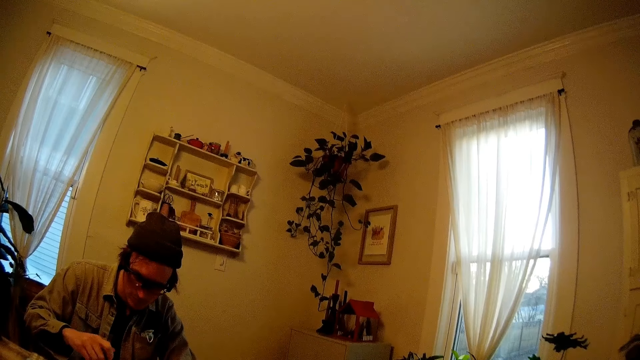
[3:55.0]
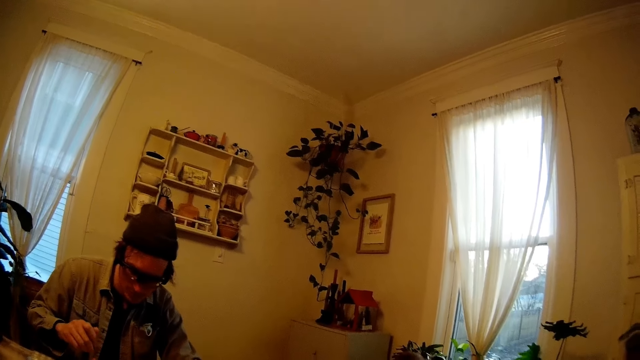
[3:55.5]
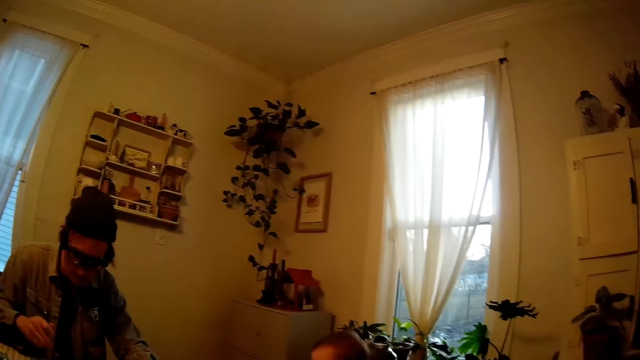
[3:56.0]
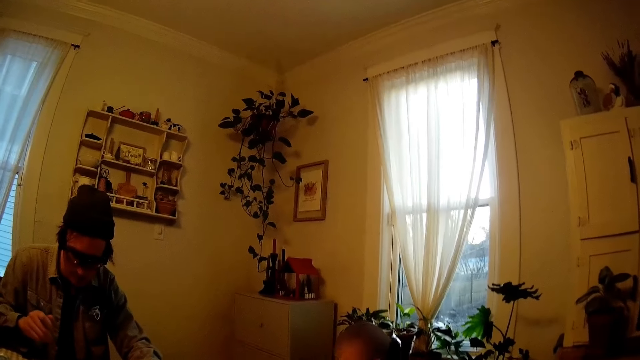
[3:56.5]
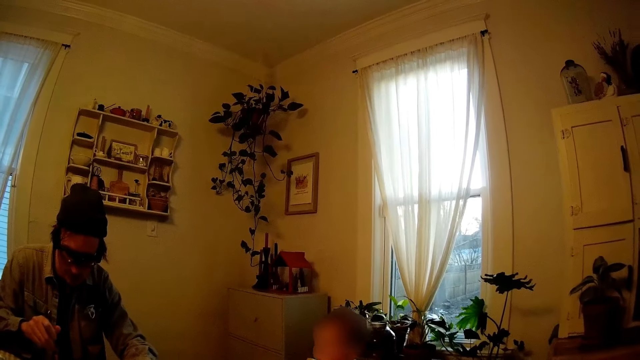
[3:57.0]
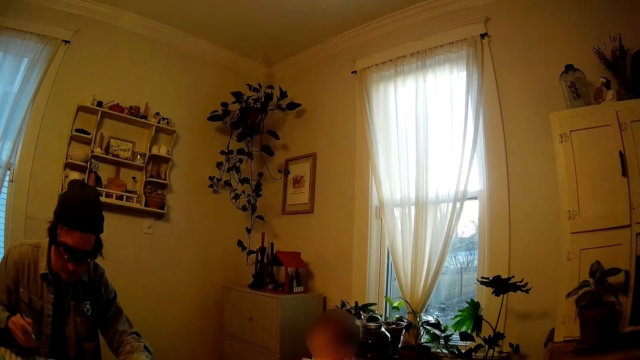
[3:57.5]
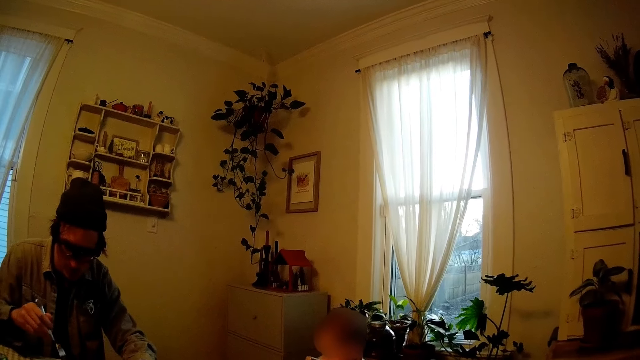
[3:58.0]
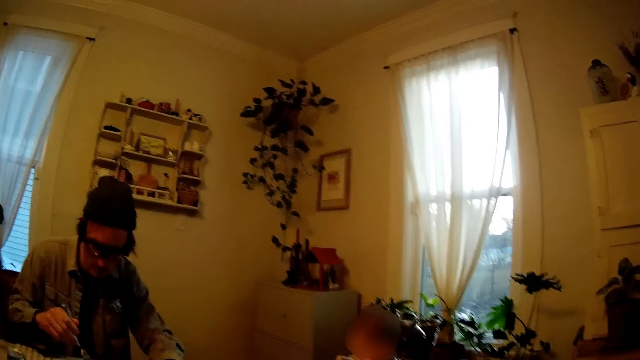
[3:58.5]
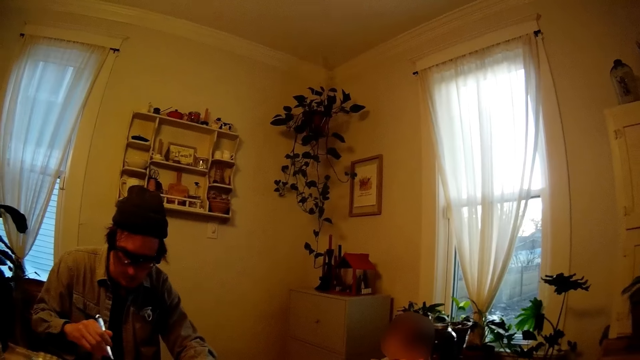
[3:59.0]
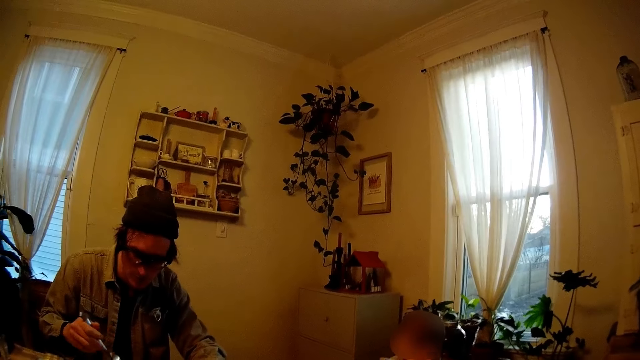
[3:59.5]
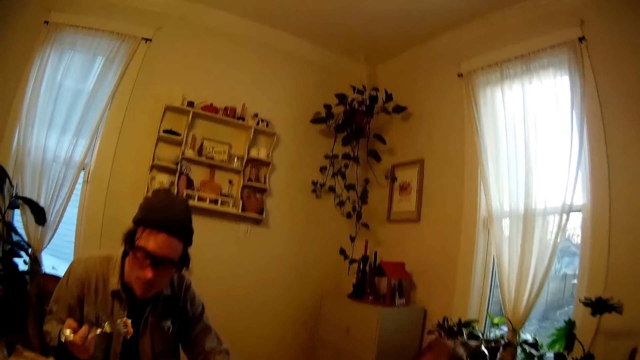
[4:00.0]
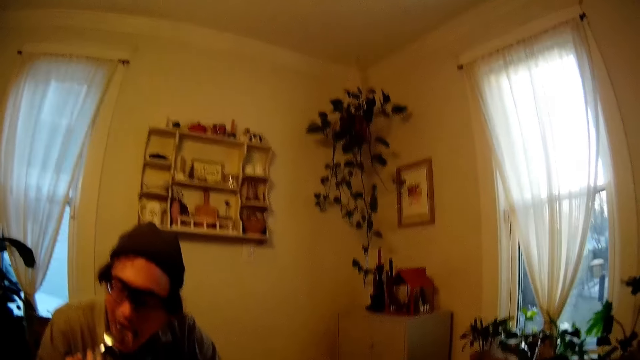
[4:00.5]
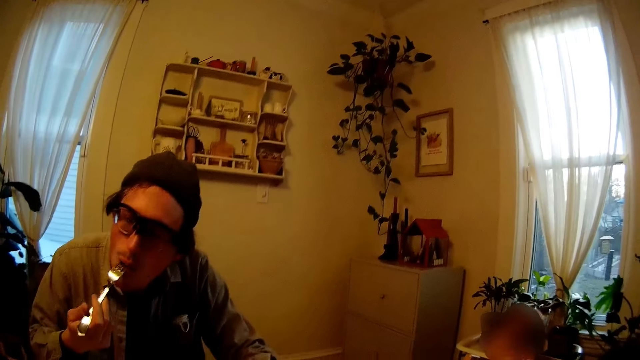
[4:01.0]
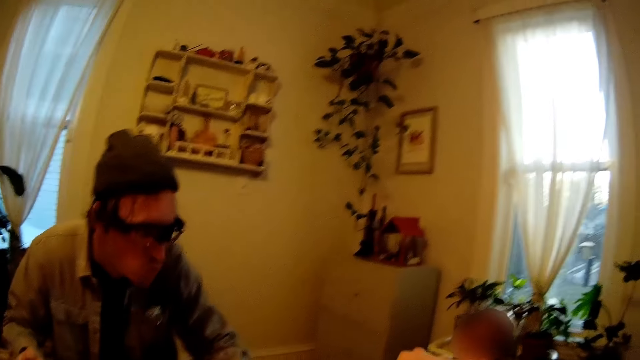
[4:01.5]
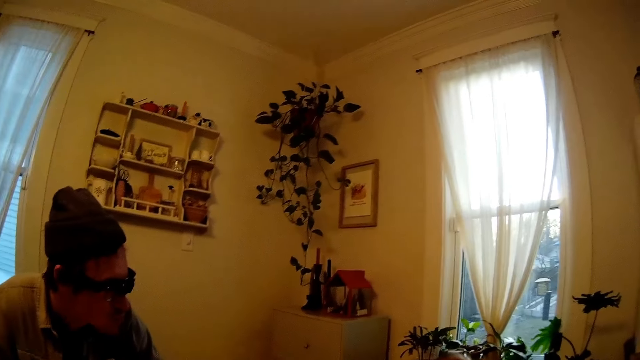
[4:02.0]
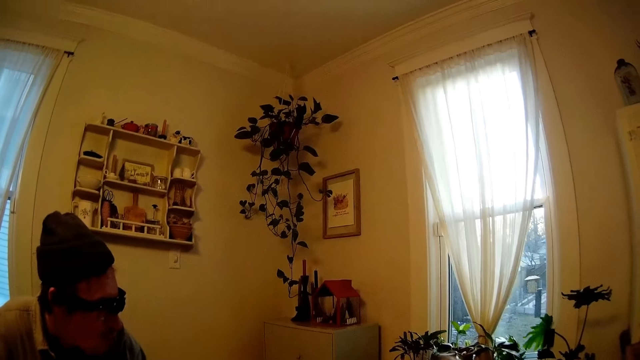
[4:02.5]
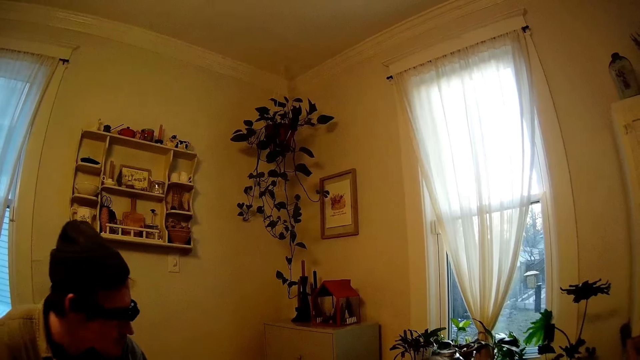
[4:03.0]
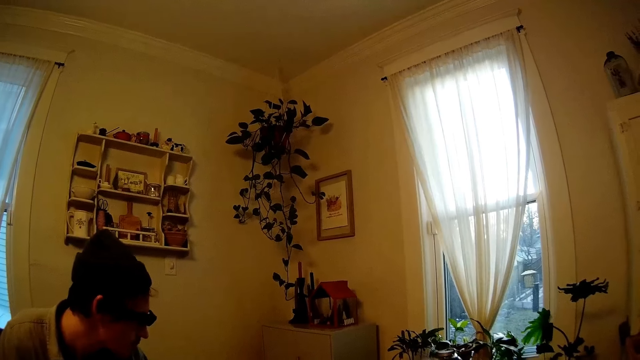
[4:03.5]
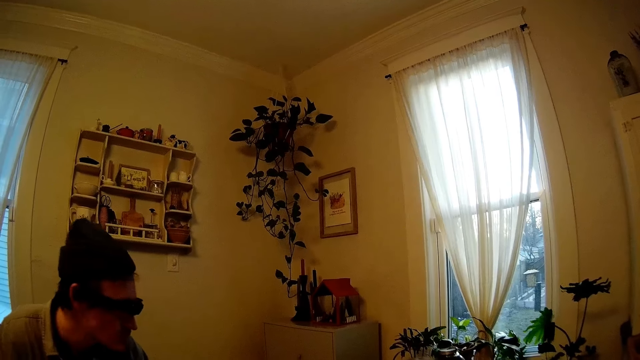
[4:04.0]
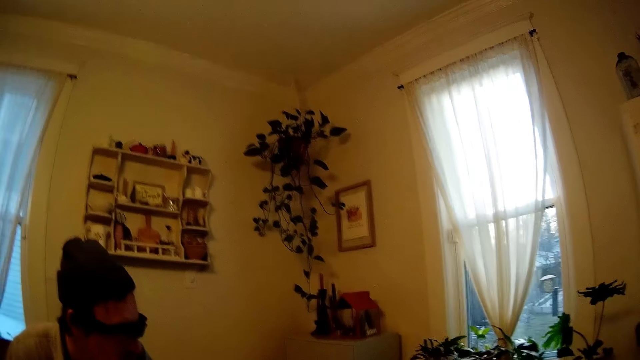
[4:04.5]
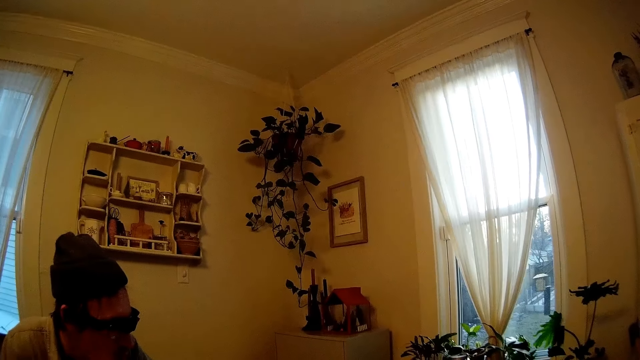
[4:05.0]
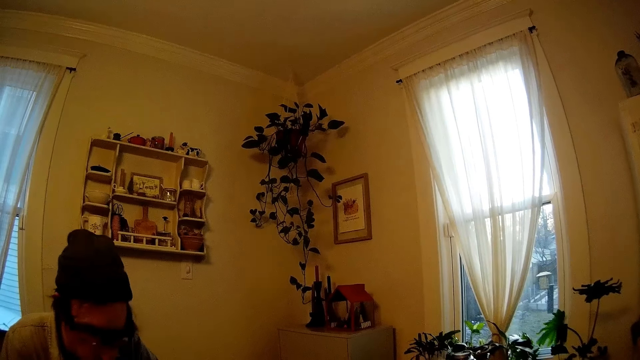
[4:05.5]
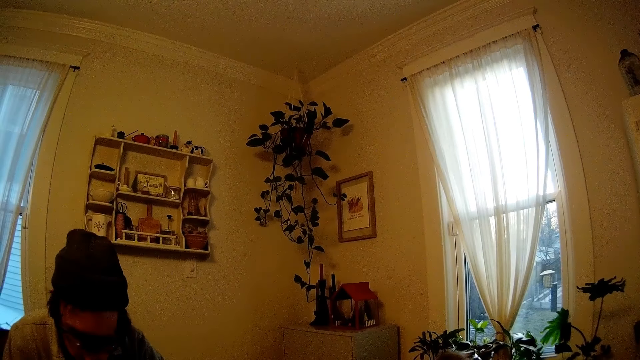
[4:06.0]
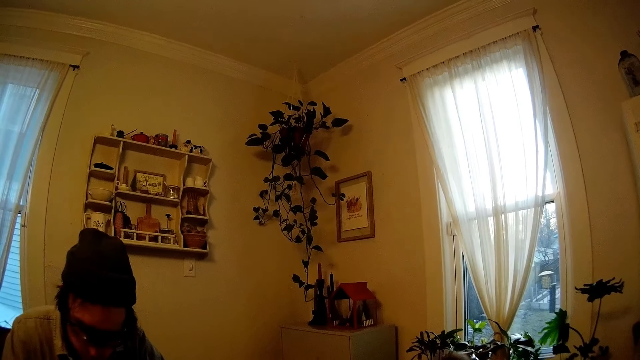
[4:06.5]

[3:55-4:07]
The man puts the piece of steak in his mouth with a fork in his right hand. The camera wearer talks to the baby.

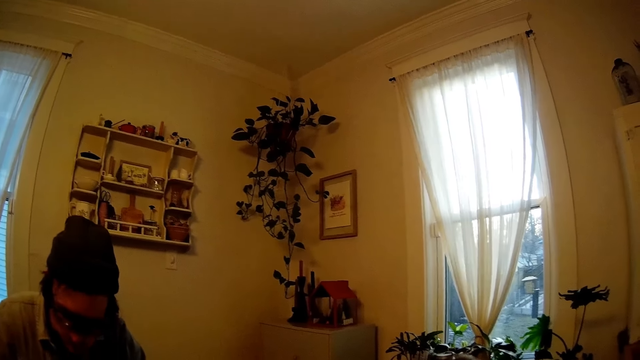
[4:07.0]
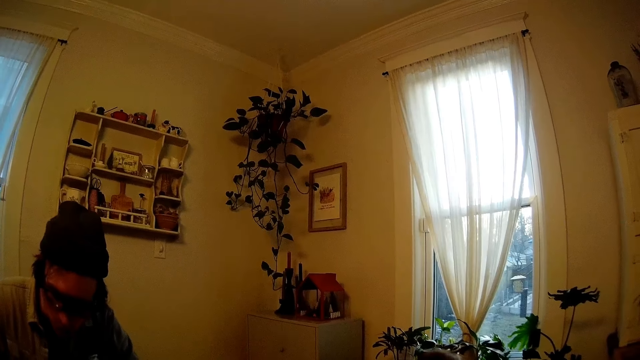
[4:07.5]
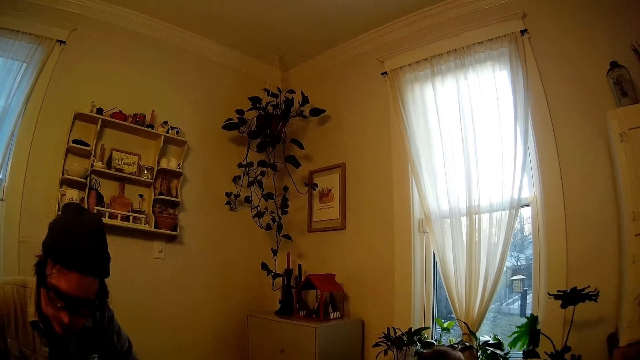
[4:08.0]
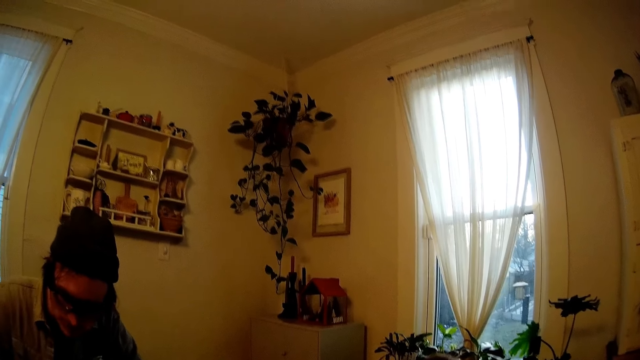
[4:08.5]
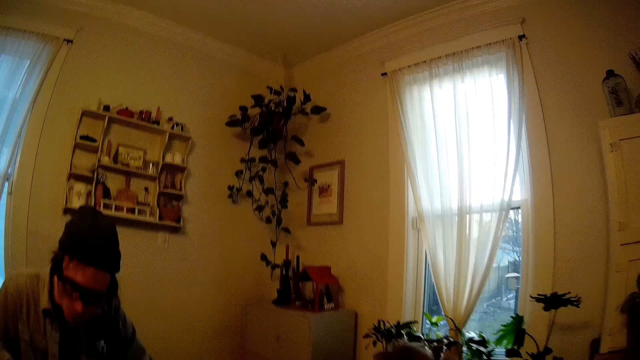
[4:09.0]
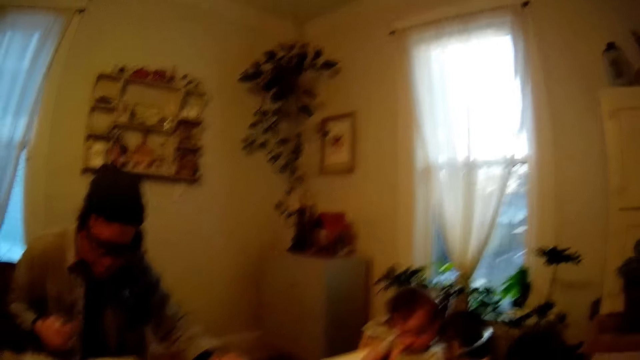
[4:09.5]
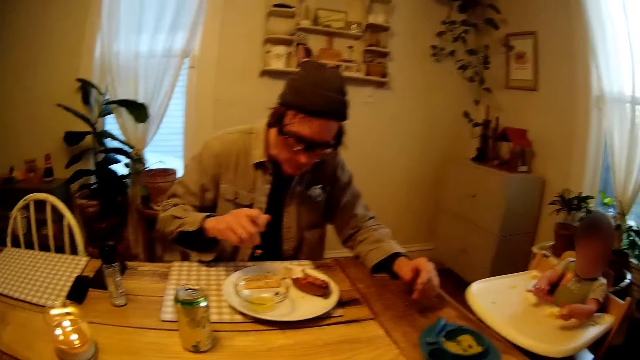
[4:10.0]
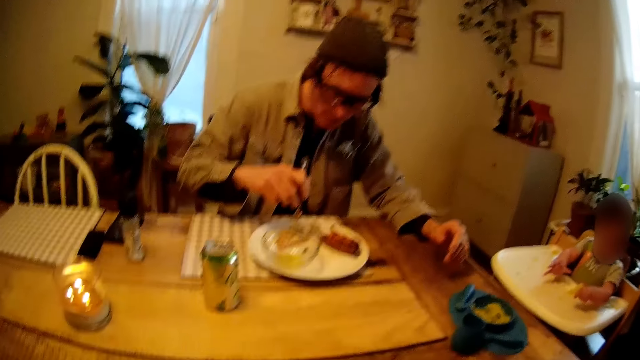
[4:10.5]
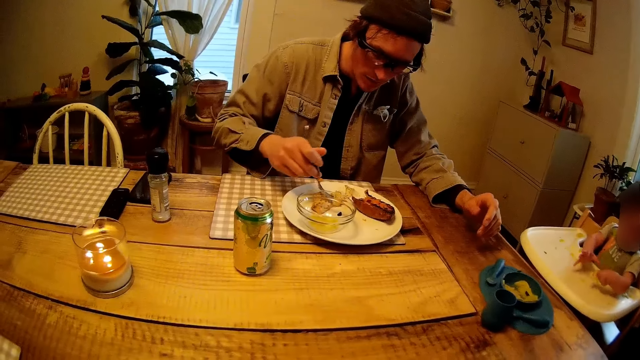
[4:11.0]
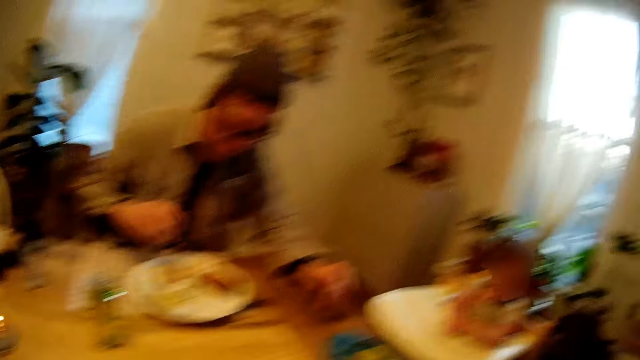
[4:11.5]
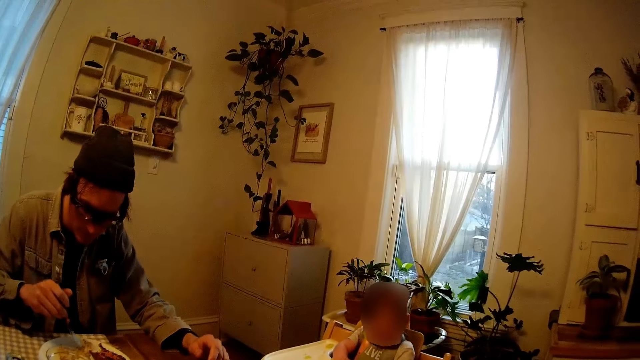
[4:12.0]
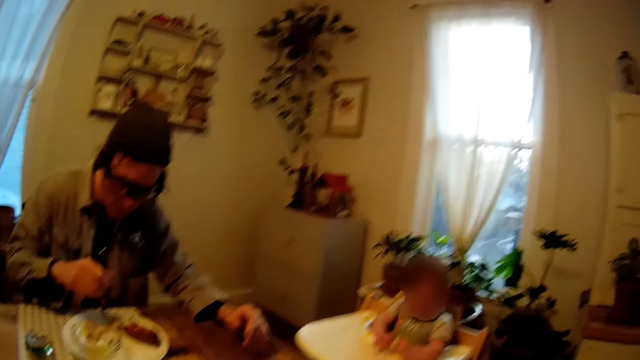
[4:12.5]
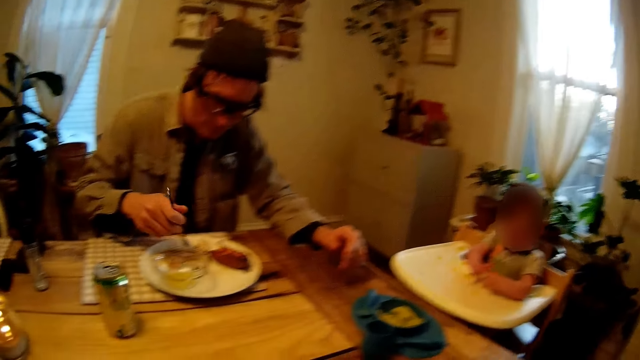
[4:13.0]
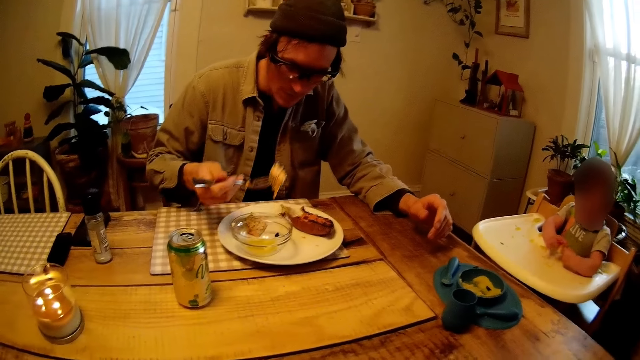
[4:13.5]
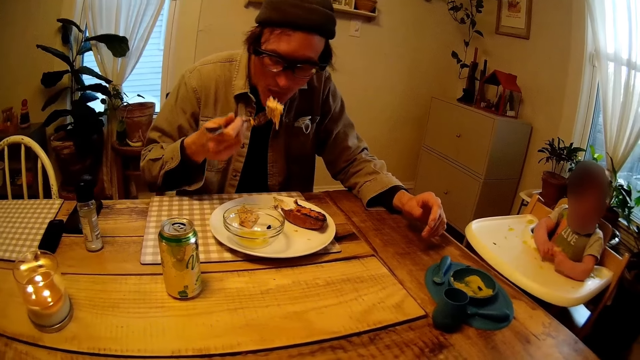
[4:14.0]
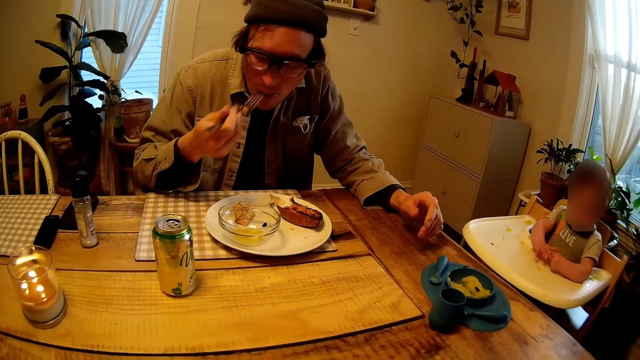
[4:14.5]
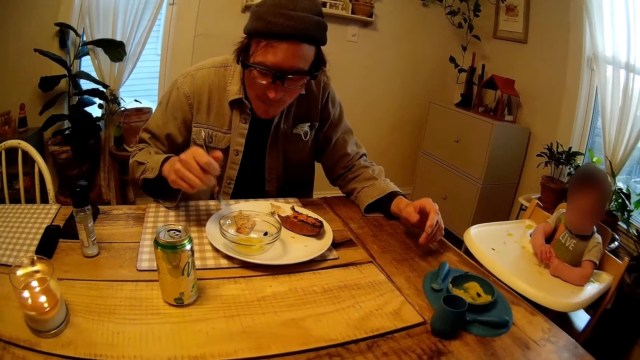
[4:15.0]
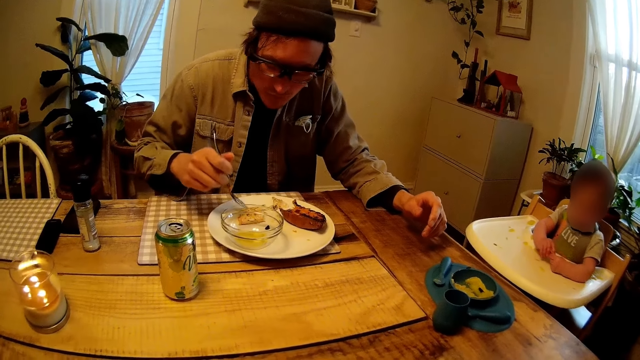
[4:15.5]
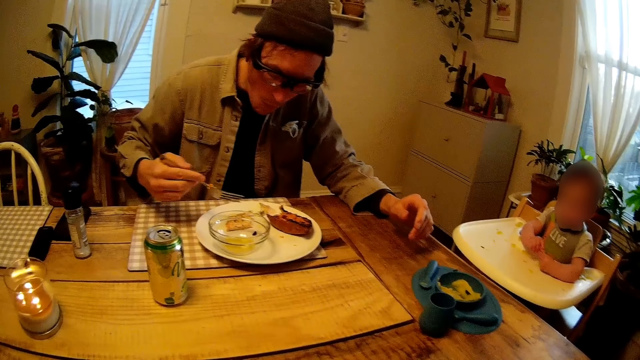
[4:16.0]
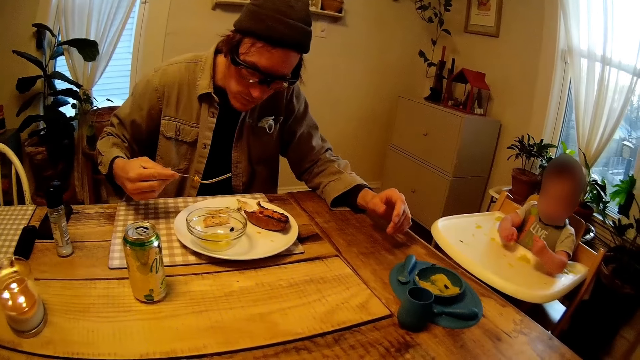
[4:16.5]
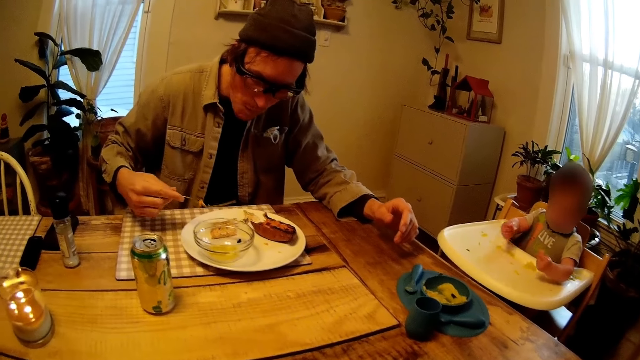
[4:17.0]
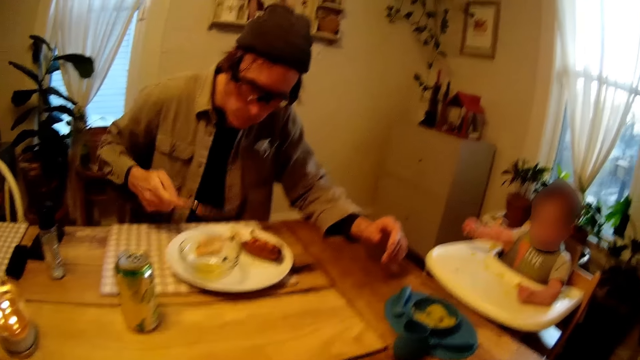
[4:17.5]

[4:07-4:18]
The camera wearer looks around. The man cuts the steak on the plate with the fork in his right hand, picks a piece of steak from the plate with the fork in his right hand, and puts the piece of steak in his mouth with the fork in his right hand.
